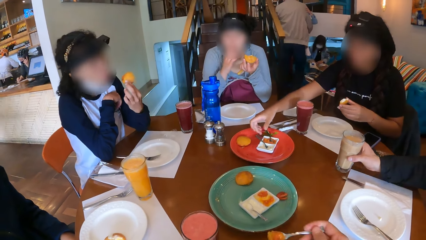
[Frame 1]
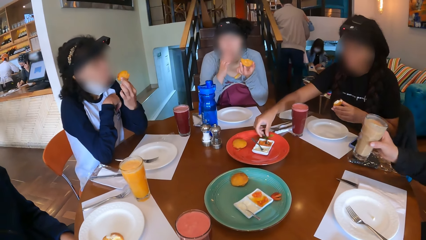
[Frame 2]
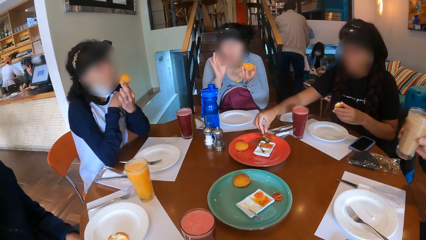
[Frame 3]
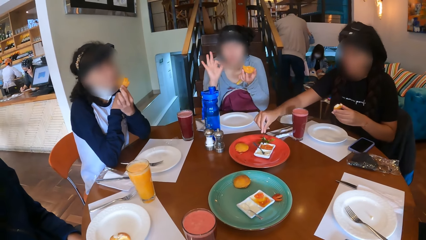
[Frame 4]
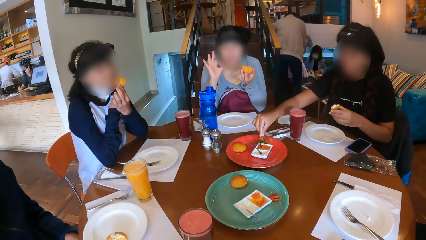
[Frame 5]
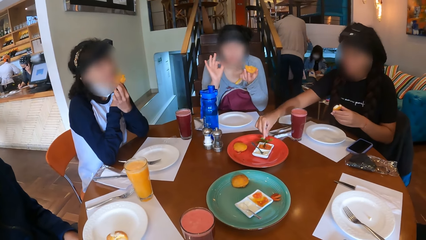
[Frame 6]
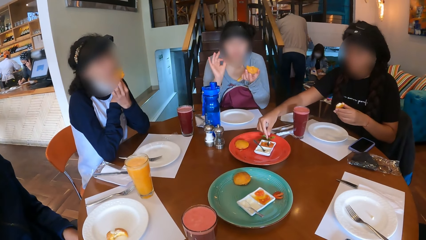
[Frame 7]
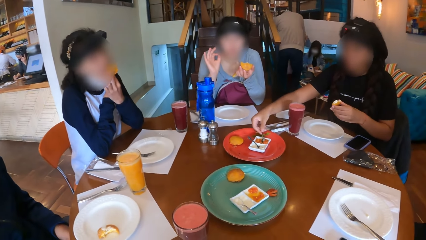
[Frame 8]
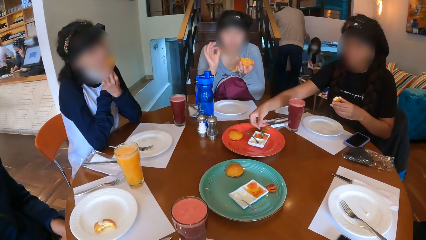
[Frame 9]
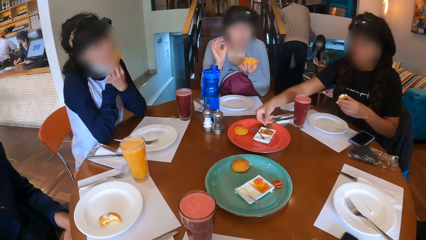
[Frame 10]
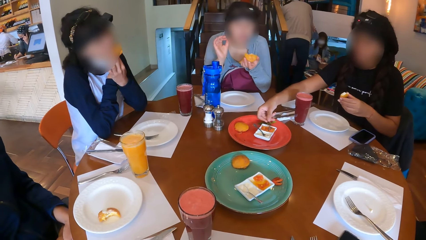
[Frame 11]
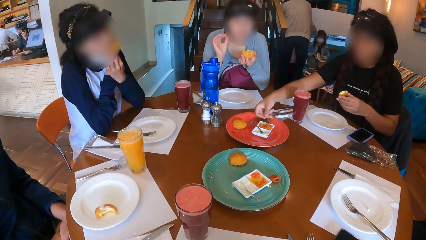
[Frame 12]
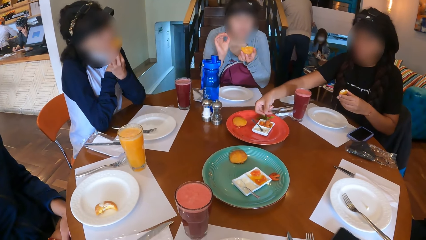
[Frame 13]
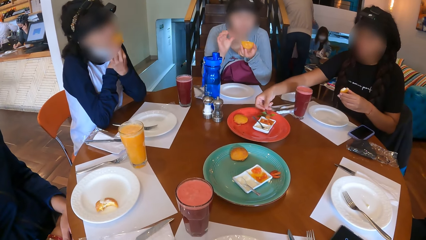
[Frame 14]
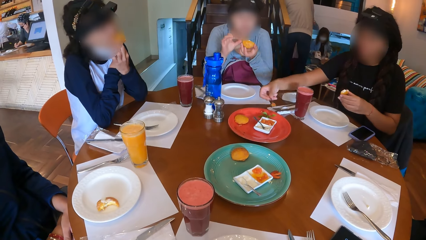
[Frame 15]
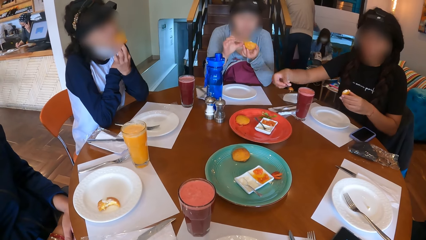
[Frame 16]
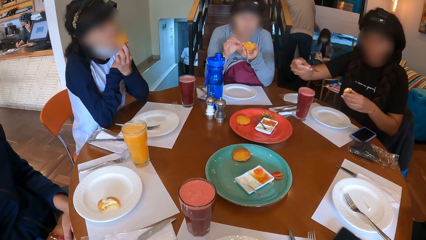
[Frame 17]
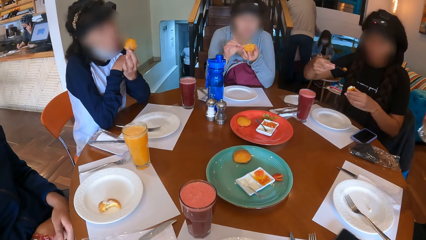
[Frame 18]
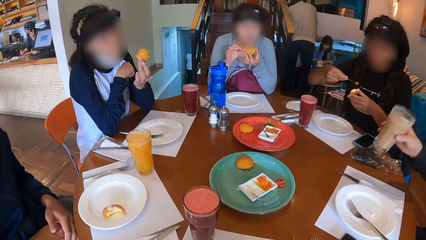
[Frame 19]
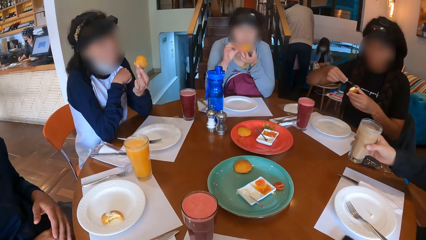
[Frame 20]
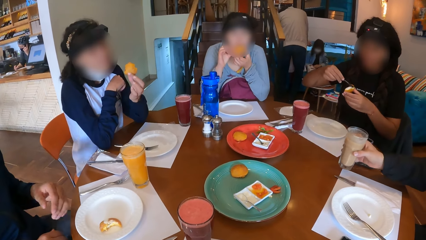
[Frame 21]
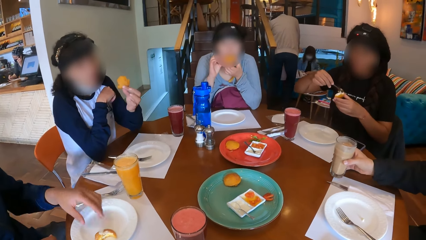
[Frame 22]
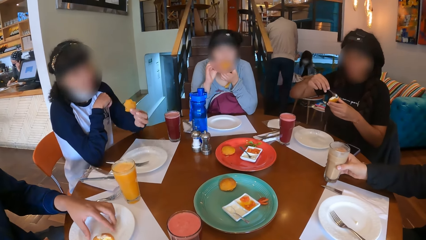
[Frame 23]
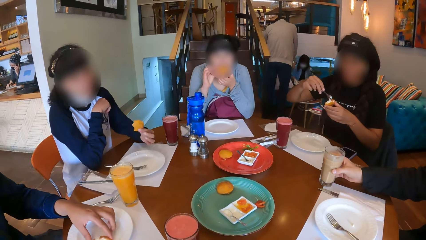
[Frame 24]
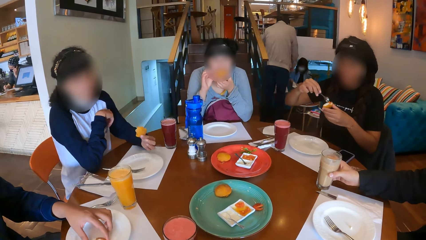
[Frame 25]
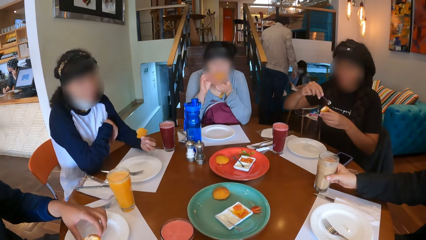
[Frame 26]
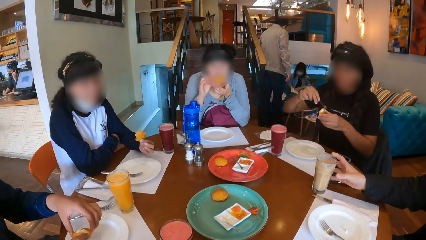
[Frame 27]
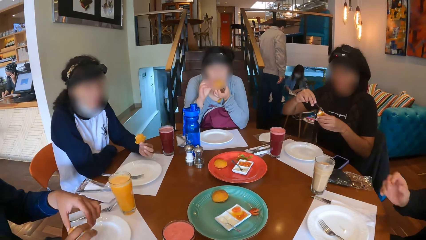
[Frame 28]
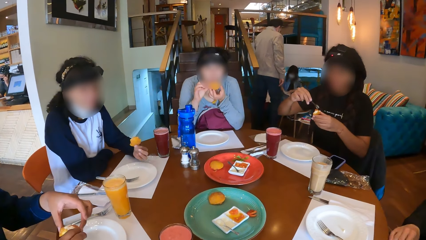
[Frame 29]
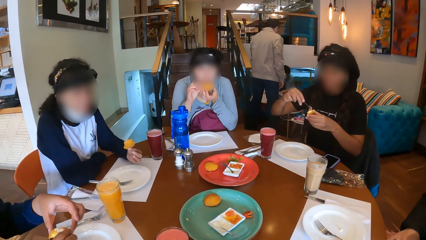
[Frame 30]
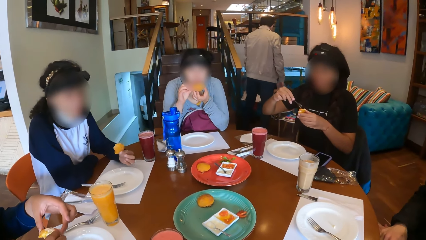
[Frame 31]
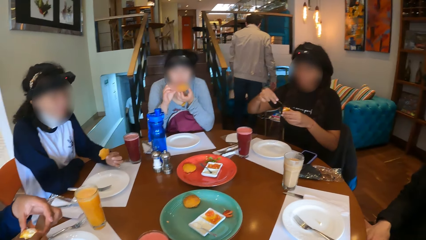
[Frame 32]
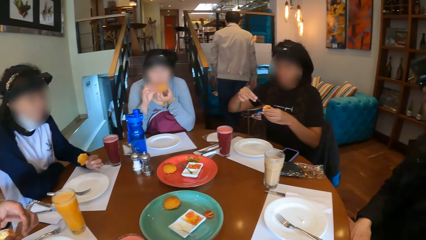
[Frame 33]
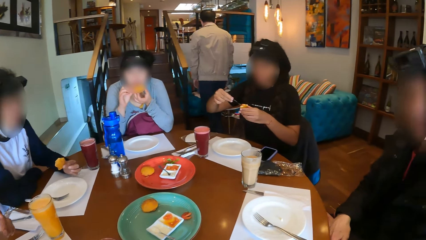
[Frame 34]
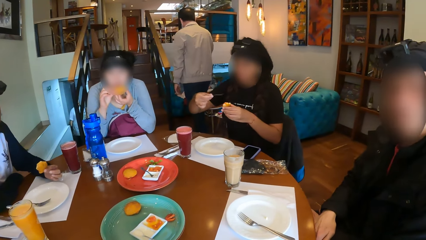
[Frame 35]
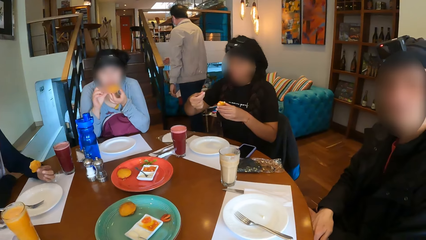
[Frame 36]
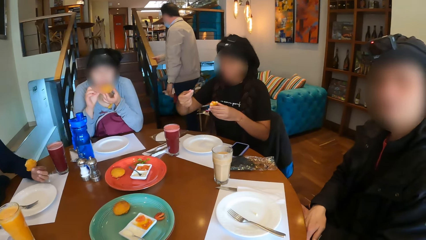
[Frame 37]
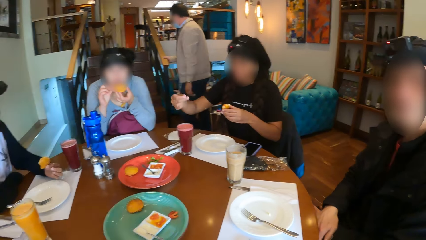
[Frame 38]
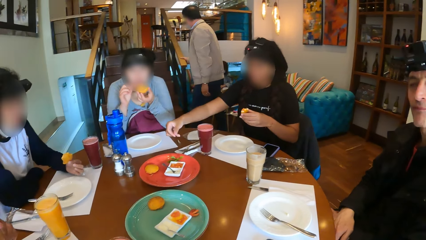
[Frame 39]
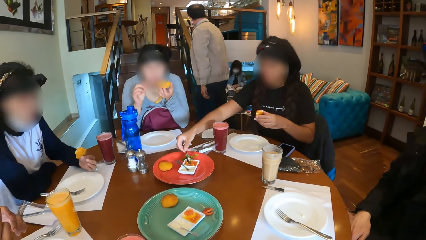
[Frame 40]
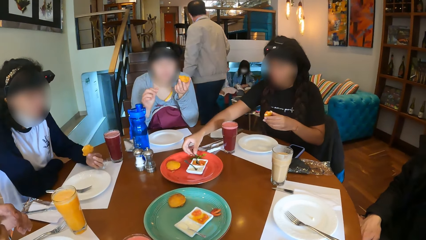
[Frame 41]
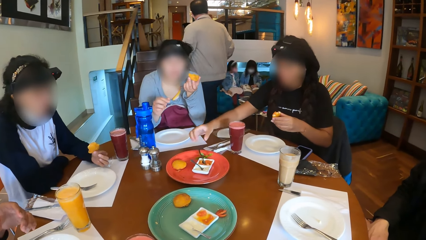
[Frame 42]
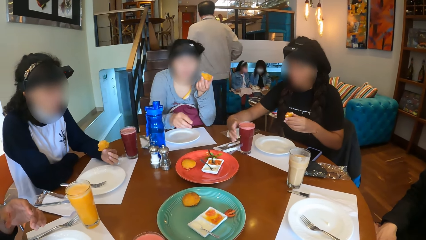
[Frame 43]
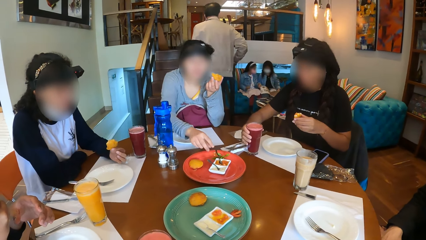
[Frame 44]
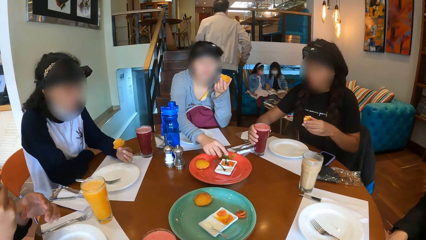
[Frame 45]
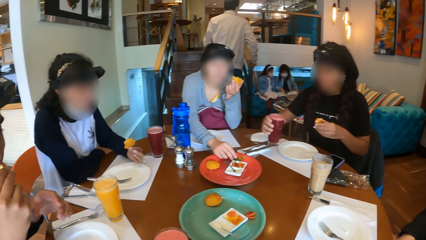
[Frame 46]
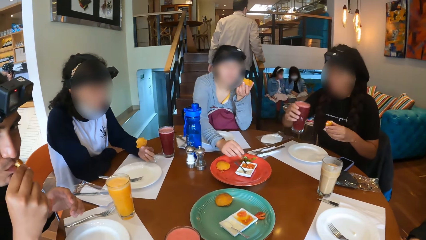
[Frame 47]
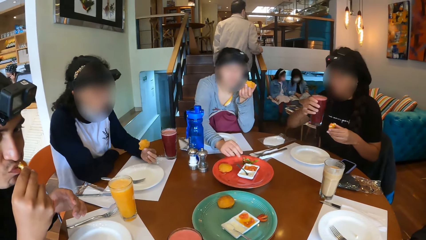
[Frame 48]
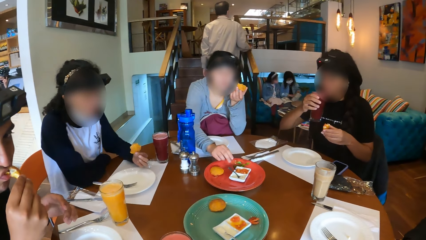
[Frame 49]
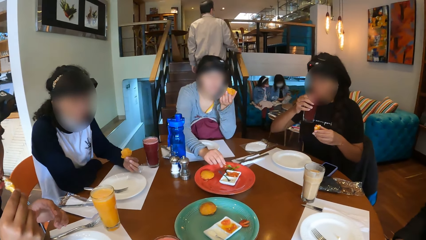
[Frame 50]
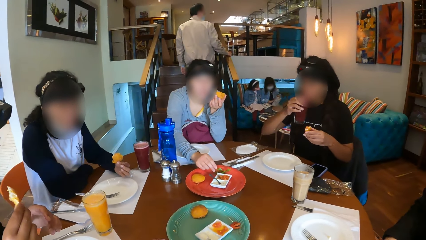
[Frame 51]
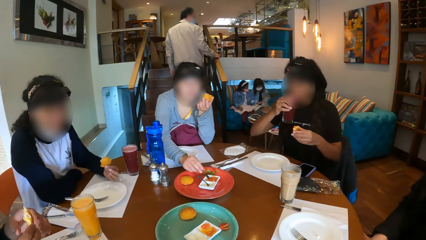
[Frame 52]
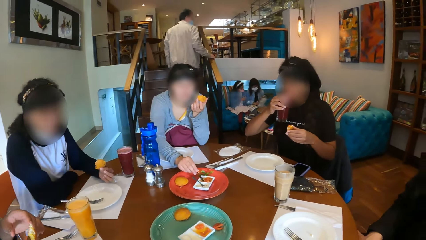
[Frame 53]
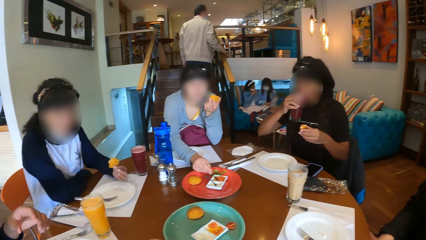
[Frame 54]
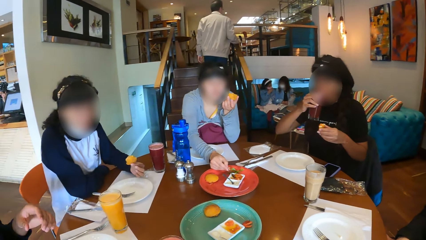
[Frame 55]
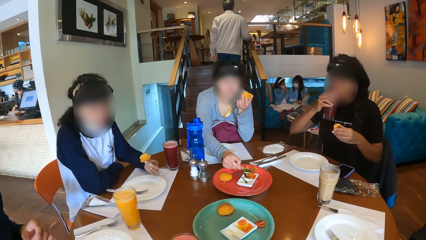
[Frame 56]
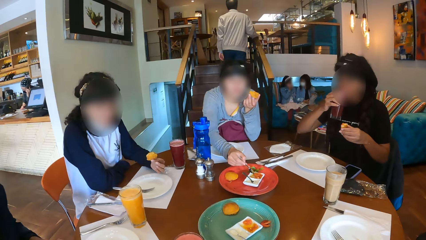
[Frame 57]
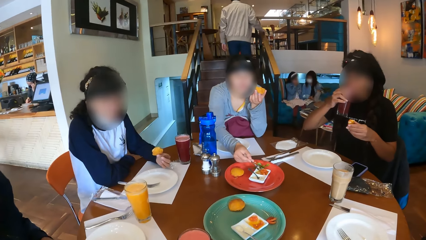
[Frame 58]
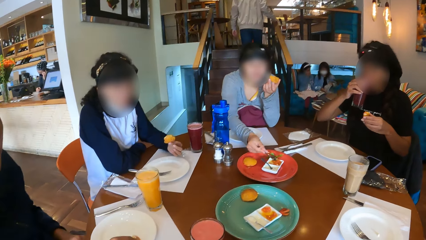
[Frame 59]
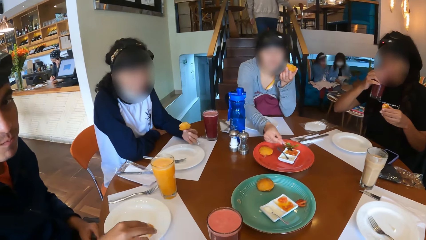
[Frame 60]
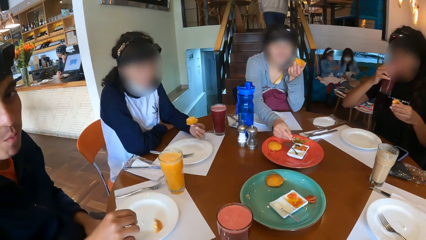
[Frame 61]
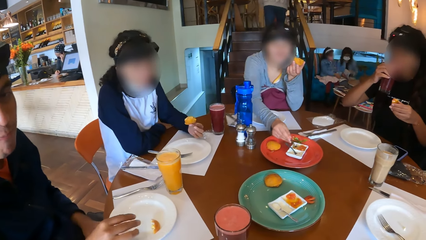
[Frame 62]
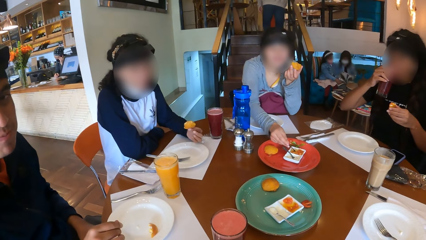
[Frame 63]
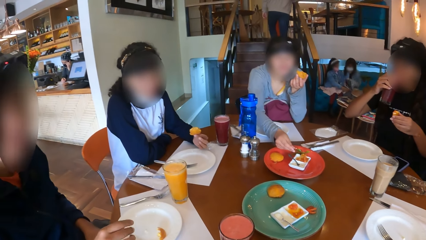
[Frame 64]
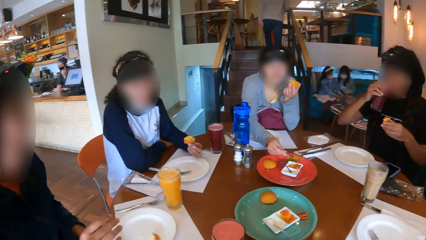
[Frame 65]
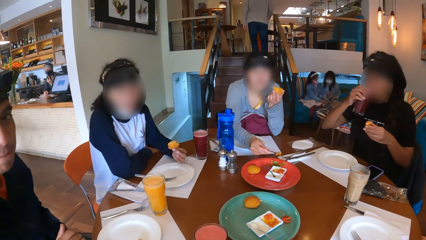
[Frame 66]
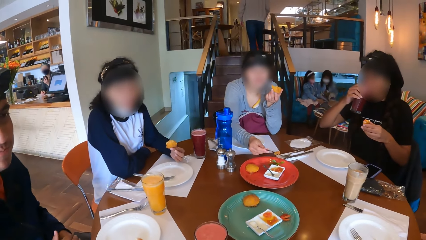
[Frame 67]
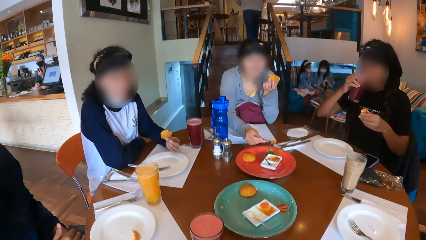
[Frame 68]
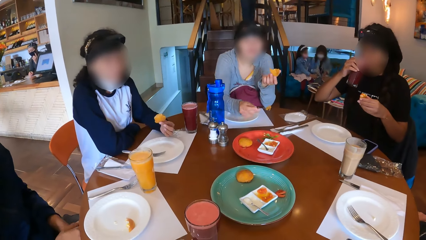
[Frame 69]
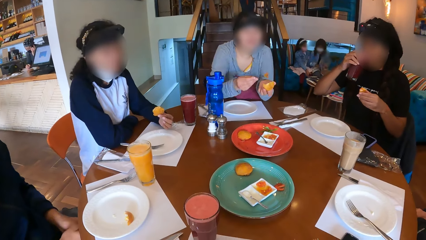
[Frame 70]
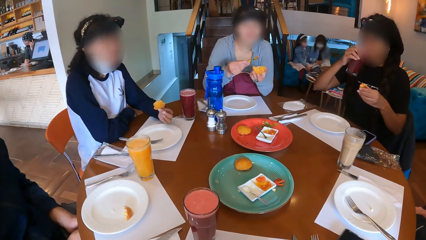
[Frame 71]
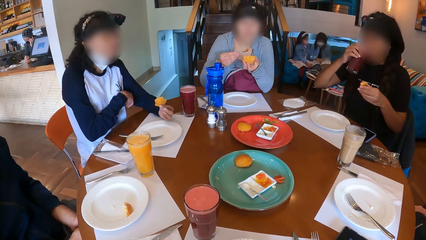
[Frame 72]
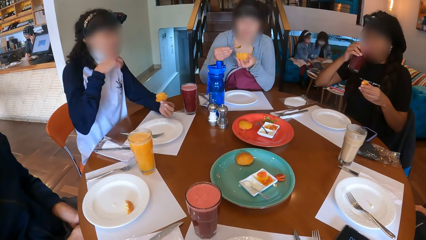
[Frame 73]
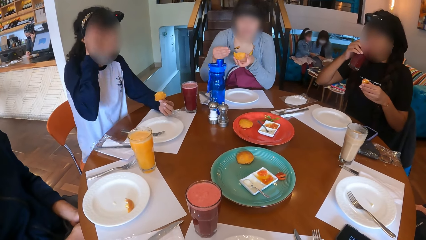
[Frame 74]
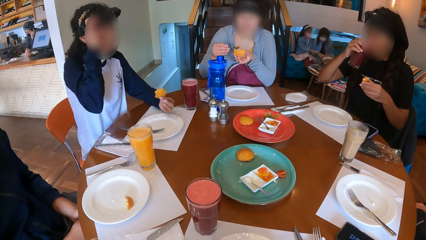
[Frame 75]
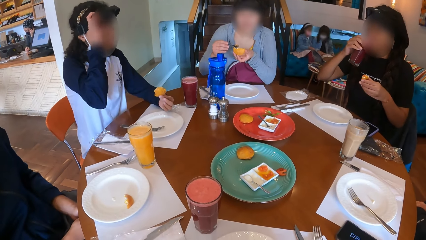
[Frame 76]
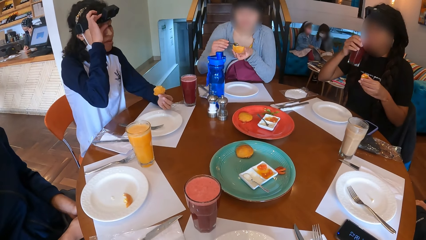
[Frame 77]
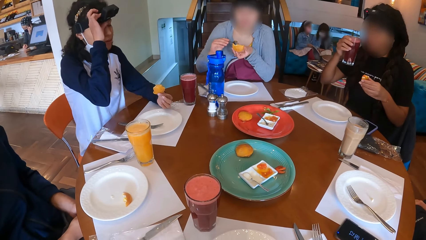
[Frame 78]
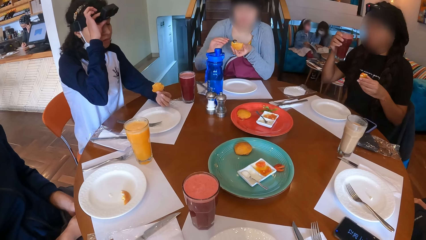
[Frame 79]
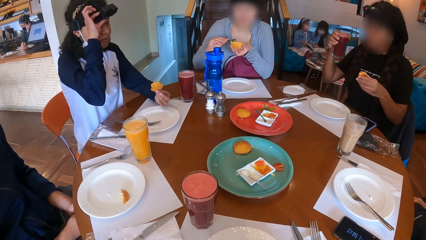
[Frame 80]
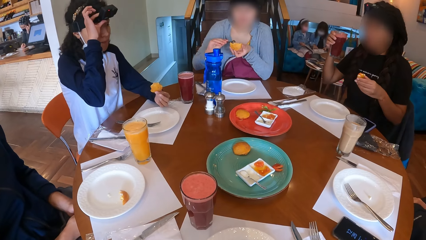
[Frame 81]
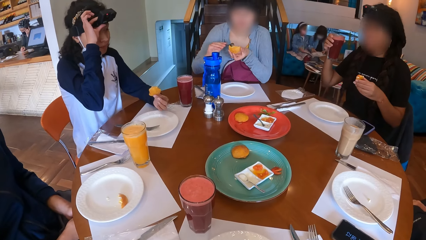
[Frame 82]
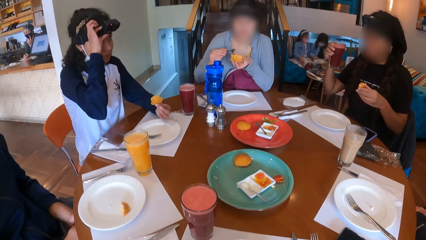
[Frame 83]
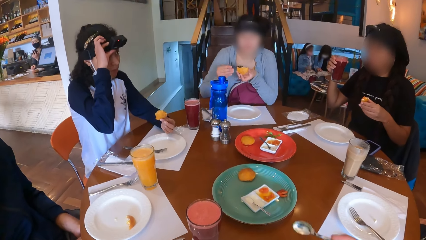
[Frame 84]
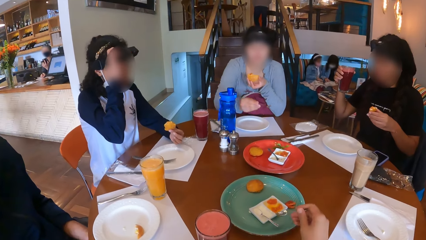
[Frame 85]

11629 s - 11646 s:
A woman places the spoon on the plate. A man picks the cup from the table with his right hand. The woman picks a spoon from the table with her right hand. She scoops sauce from a sauce plate with her right hand. She puts the sauce on the doughnut with the spoon in her right hand. The man drops the cup on the table with his right hand. Another man picks the doughnut or snack from the plate with his left hand. The woman drops the spoon on the sauce plate with her right hand. She picks a cup from the table with her right hand. Another woman picks the spoon from the sauce plate with her right hand. The second man eats the snack. The first woman drinks the juice. The second woman scoops the sauce from the sauce plate with the spoon in her right hand. A third woman adjusts the camera. The second woman puts the sauce in the doughnut with the spoon in her right hand. The first woman nods her head.
